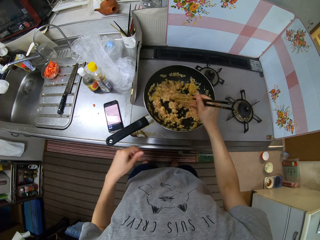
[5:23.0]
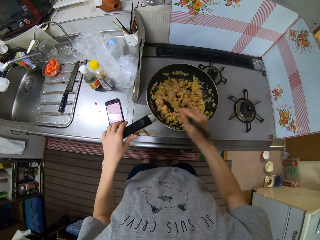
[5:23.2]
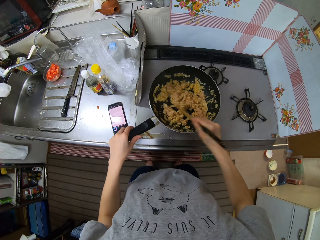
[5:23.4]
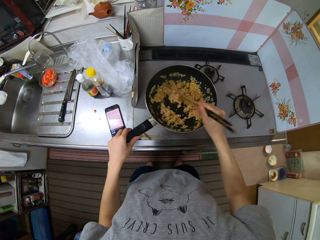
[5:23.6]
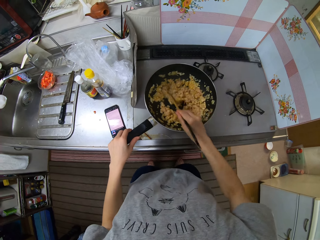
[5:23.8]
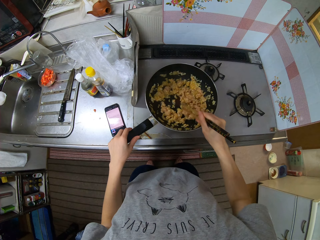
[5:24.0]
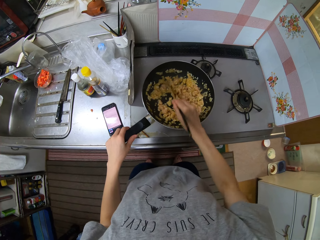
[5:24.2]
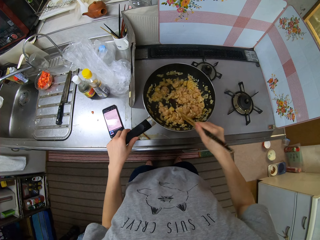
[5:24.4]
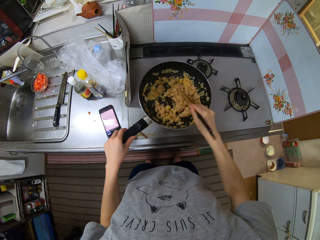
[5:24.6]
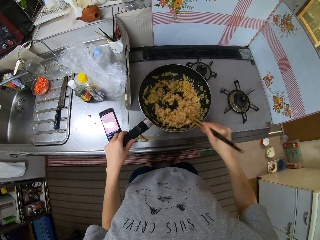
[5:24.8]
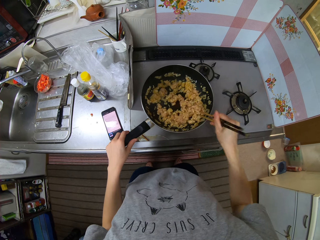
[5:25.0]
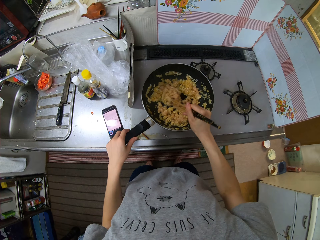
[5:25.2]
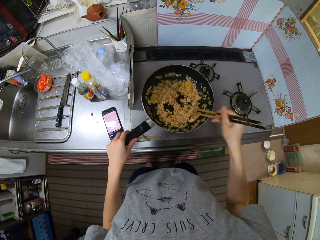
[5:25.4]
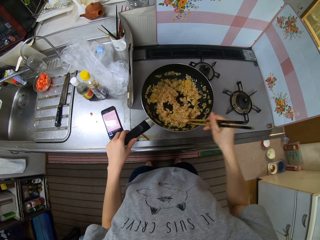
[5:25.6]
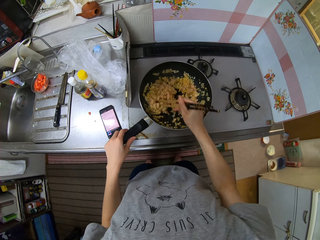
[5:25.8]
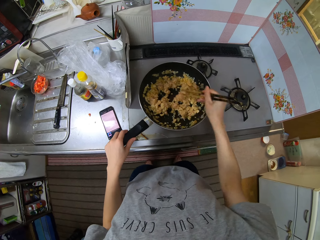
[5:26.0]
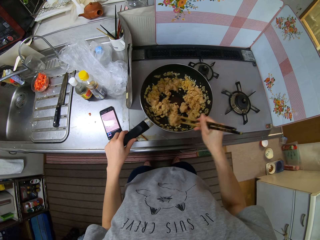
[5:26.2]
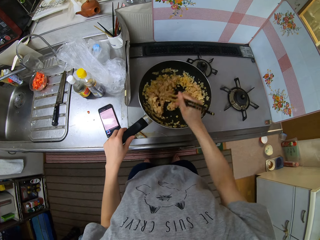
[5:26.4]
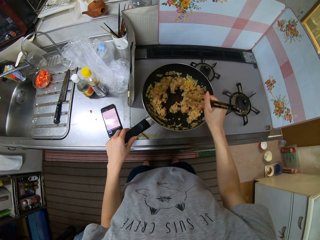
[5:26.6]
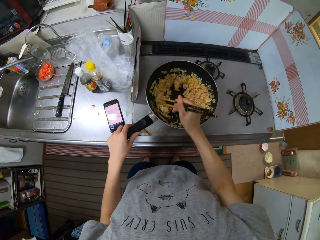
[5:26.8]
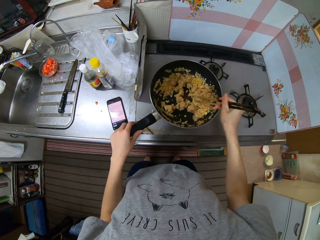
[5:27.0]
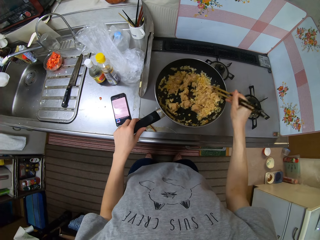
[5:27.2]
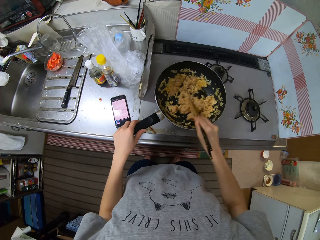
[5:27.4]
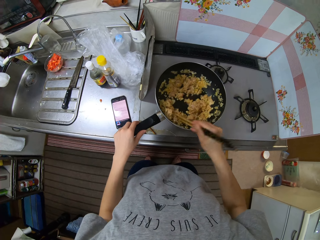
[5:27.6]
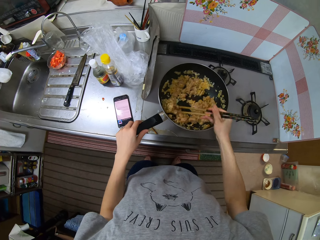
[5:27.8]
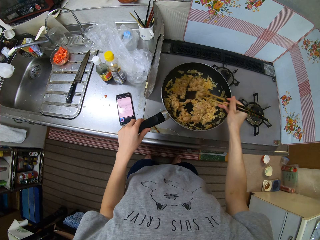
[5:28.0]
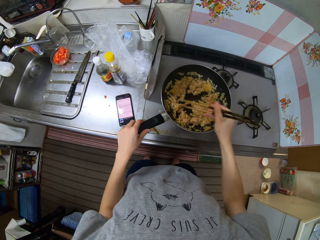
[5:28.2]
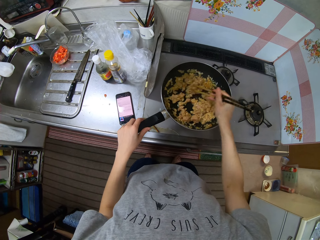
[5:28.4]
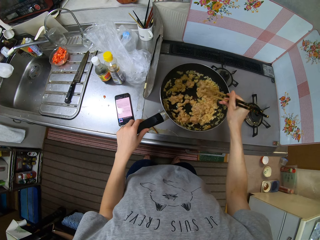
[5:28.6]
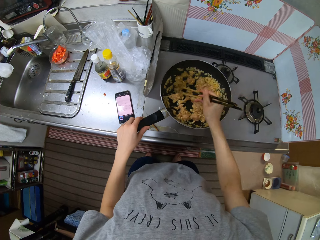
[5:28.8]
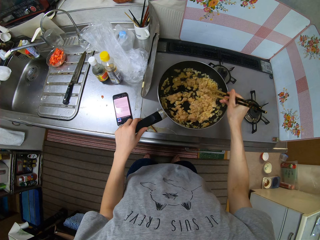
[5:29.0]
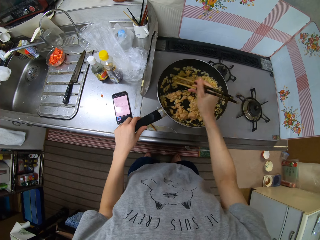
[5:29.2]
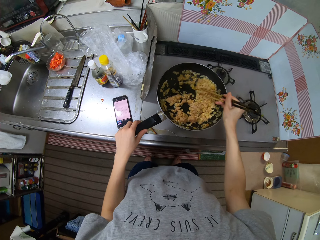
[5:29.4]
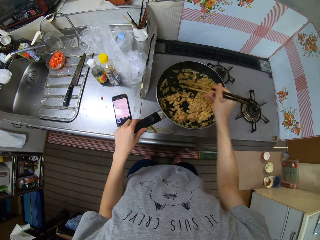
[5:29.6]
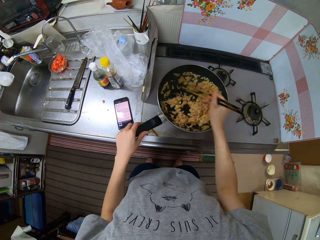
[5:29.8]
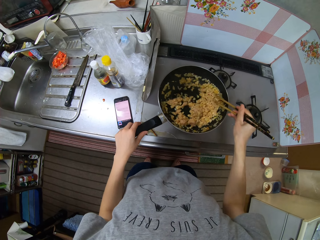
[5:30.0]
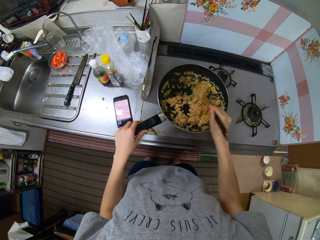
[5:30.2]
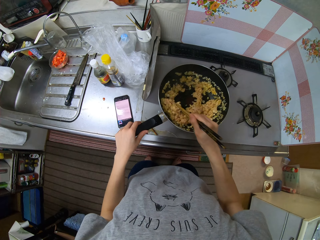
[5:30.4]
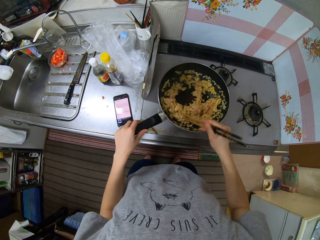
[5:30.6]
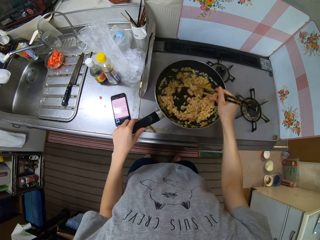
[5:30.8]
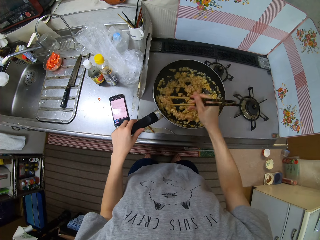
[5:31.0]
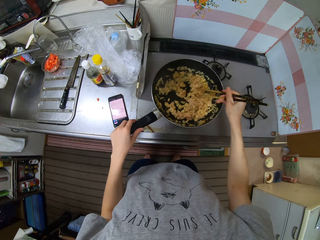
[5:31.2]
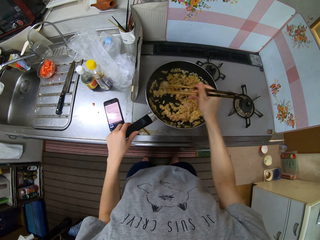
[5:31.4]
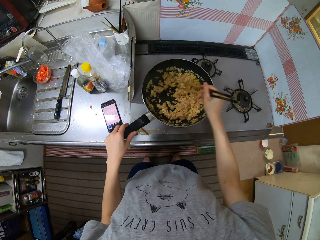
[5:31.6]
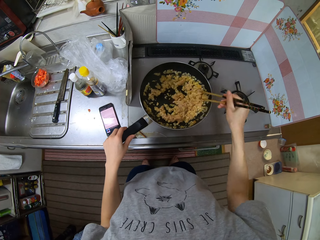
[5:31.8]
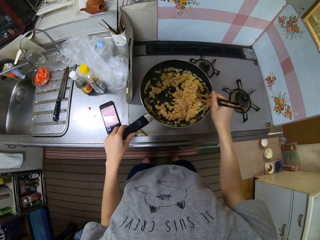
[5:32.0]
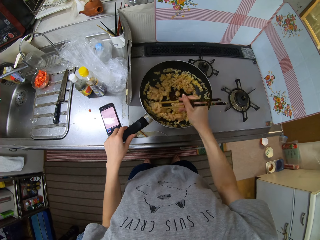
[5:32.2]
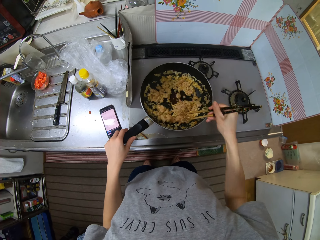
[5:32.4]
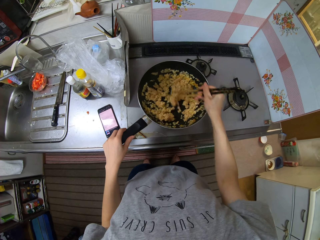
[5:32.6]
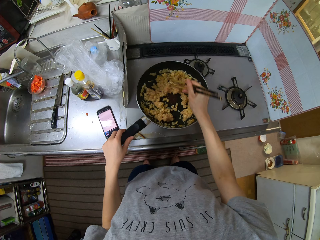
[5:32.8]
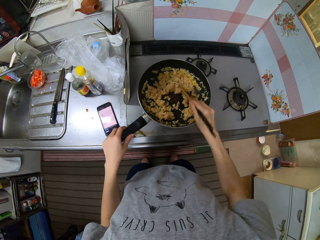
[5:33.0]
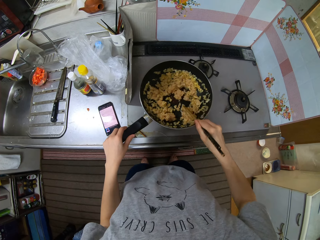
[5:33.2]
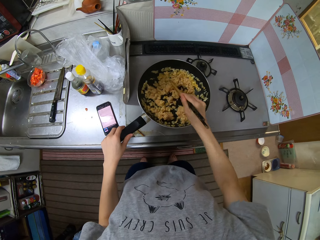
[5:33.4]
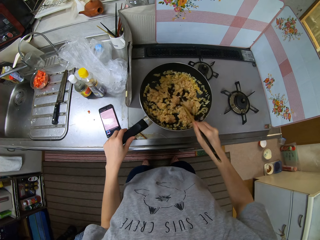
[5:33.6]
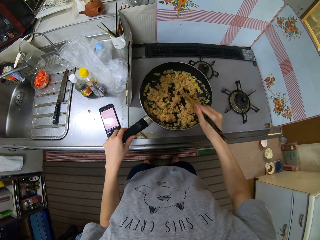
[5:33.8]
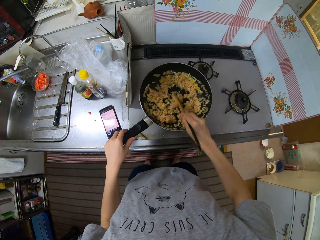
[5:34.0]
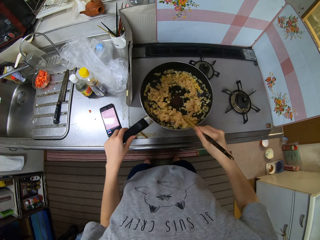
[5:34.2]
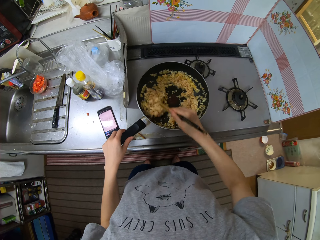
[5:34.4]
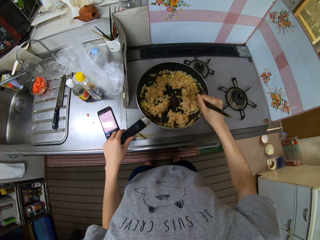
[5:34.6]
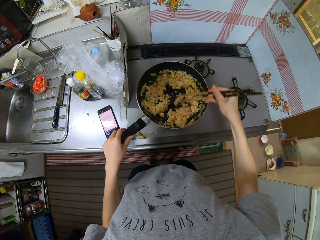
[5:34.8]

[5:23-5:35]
The camera wearer holds the pan handle.

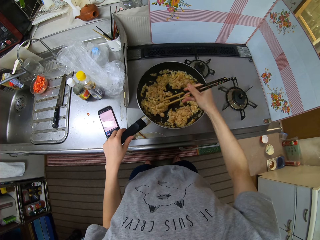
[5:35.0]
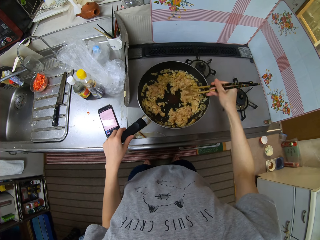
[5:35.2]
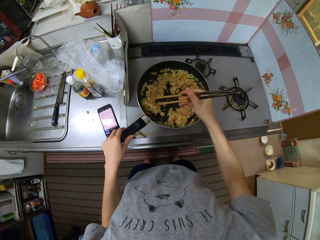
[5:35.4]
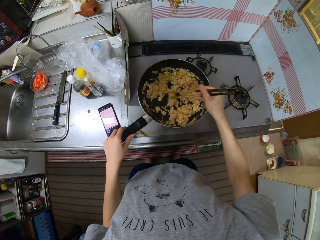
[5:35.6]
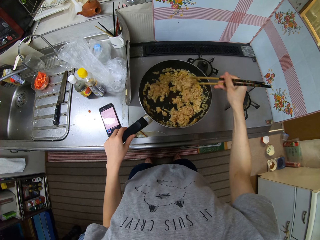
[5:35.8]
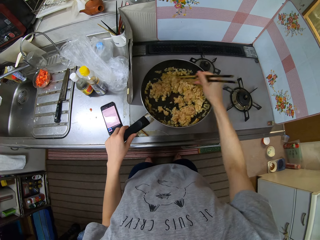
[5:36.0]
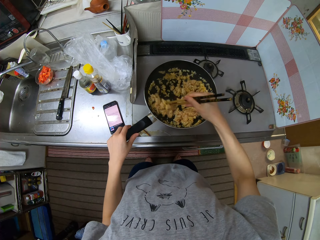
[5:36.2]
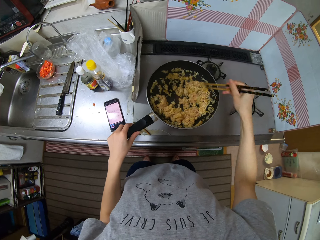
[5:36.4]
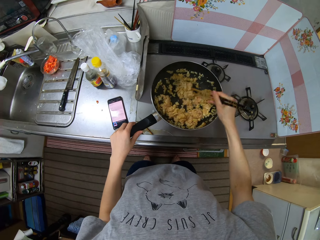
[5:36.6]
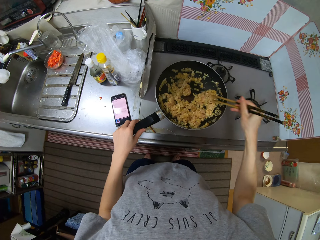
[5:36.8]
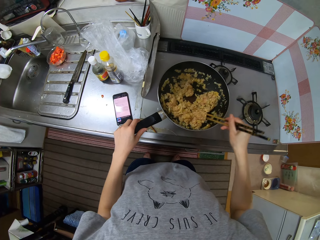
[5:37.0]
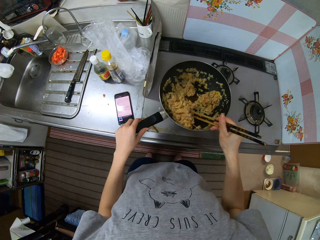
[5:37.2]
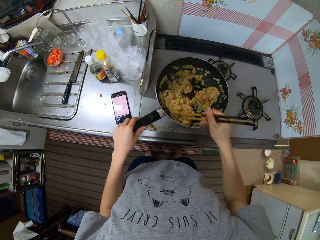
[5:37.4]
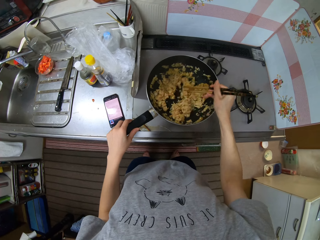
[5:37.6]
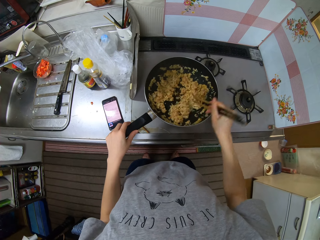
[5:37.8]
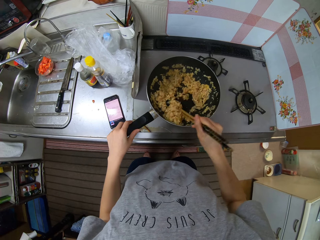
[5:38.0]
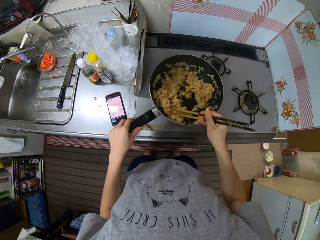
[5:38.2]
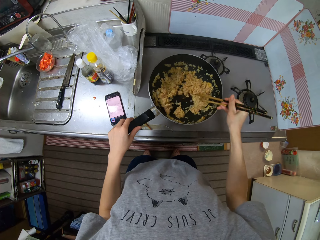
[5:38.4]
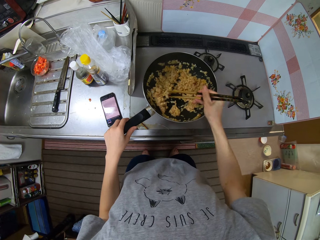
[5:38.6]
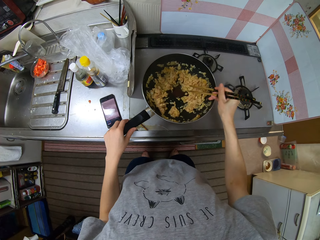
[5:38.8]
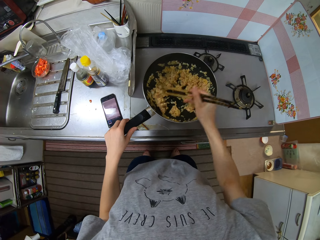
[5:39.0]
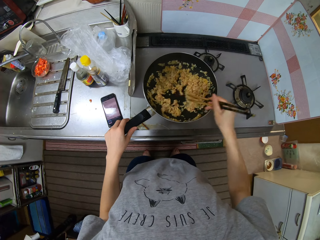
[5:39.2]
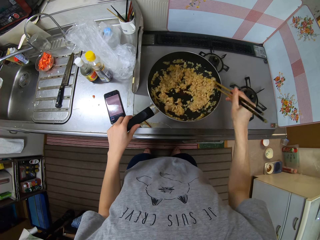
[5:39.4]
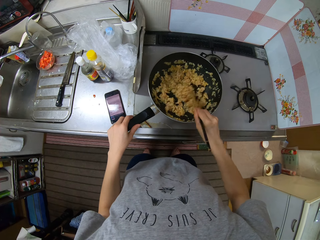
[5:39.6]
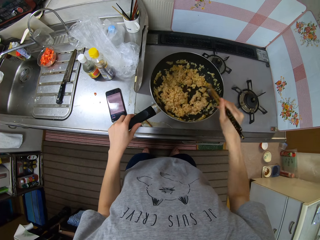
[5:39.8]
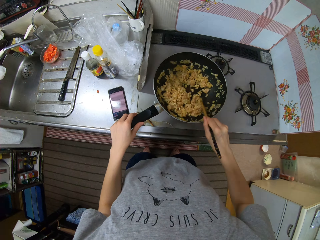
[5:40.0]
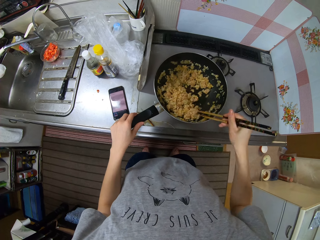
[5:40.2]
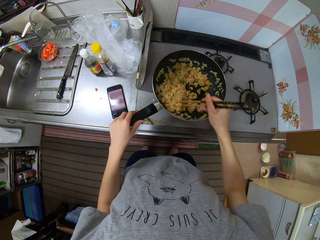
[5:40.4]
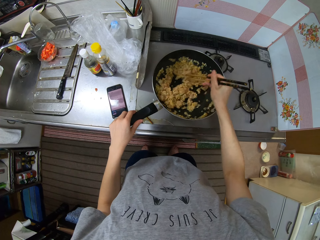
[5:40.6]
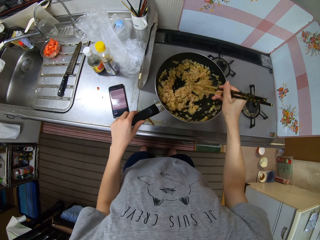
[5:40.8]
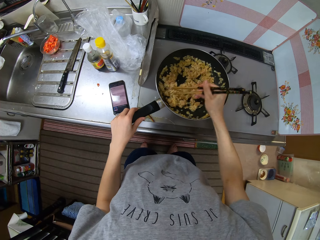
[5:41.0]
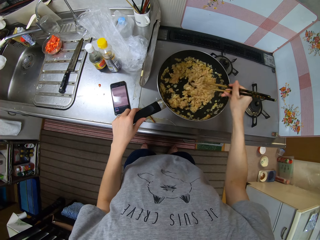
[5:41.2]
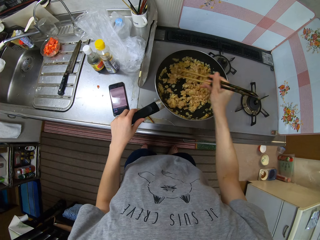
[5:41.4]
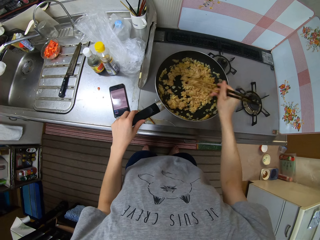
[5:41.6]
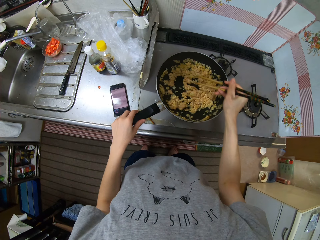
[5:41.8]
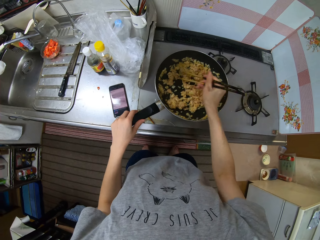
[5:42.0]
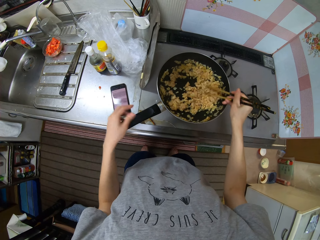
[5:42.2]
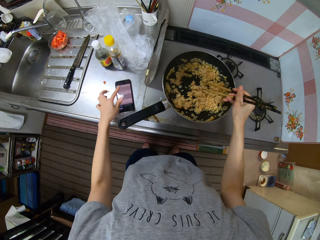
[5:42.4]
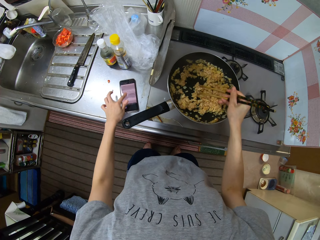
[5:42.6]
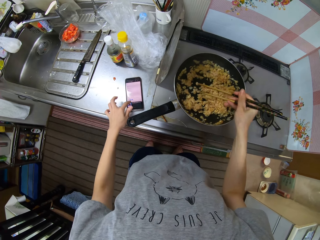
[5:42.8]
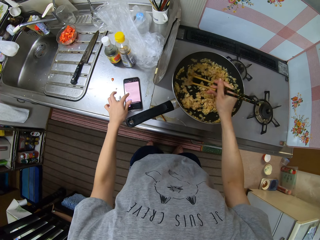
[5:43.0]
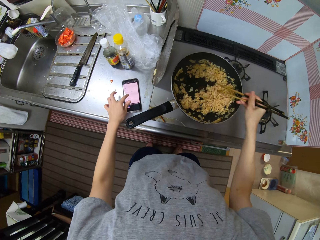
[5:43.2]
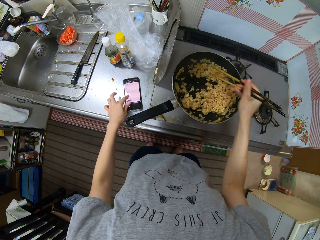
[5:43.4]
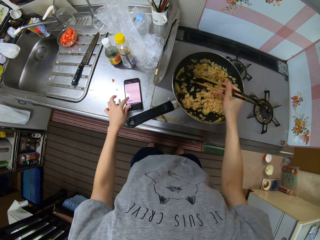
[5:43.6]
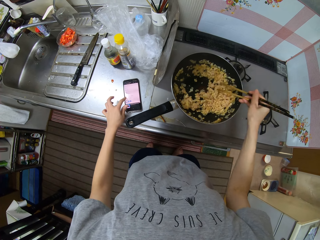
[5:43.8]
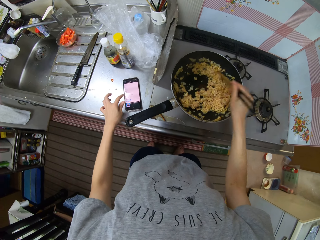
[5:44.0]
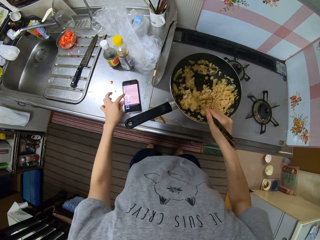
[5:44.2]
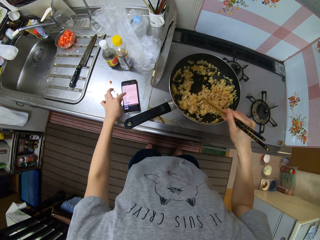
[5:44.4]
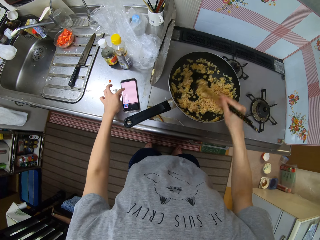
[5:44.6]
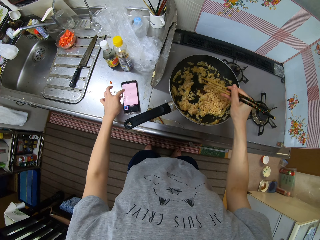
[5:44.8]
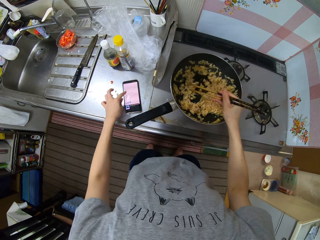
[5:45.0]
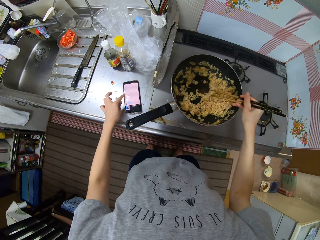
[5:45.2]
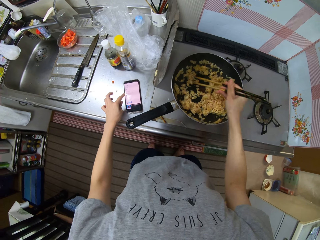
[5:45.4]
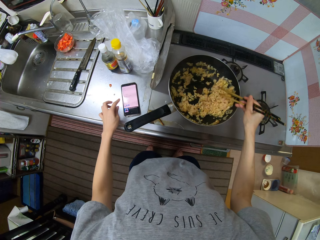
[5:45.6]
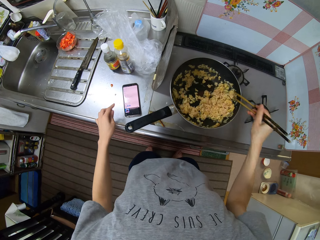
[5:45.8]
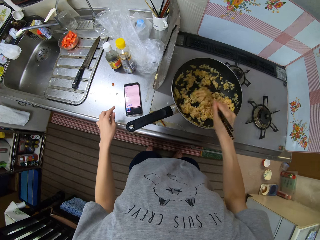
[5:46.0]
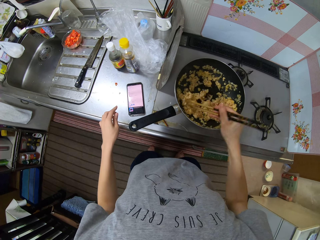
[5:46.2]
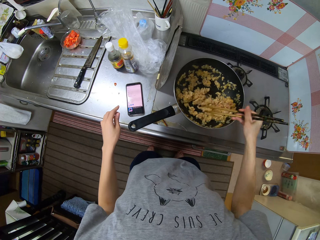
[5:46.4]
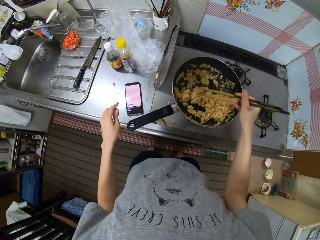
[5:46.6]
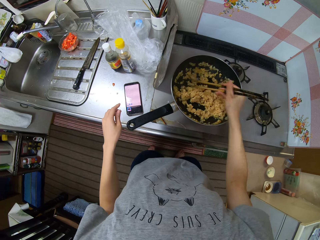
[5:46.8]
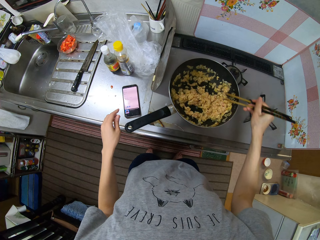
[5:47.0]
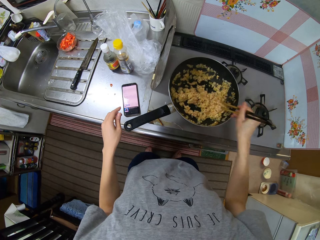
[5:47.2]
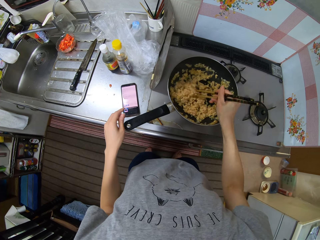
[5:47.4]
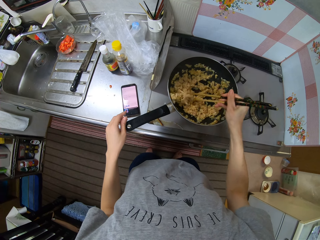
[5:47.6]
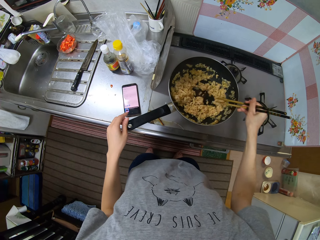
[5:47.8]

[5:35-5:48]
The camera wearer scrolls through the phone. They touch the phone.
